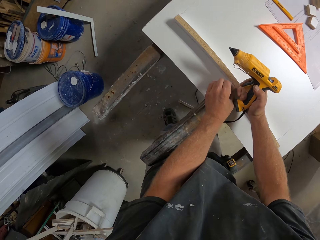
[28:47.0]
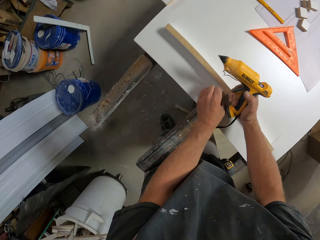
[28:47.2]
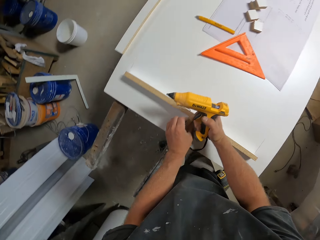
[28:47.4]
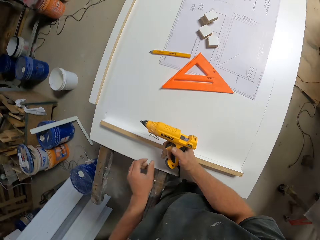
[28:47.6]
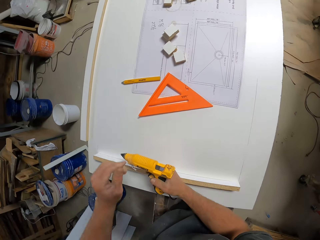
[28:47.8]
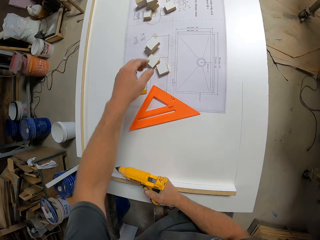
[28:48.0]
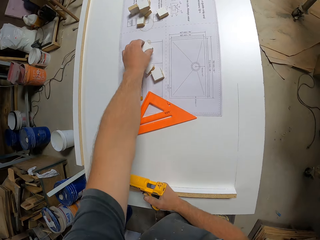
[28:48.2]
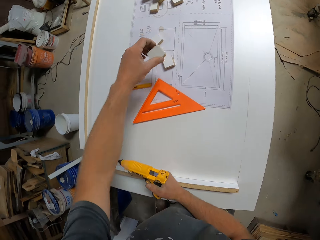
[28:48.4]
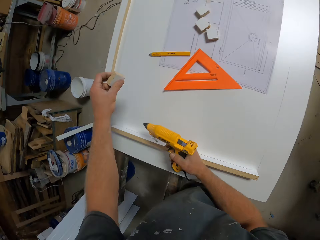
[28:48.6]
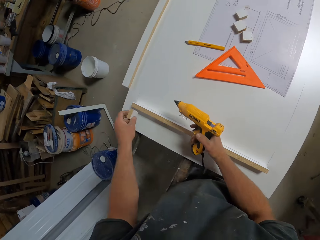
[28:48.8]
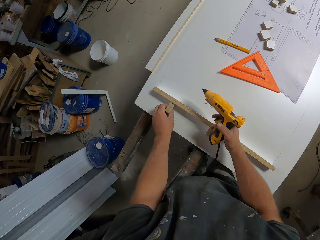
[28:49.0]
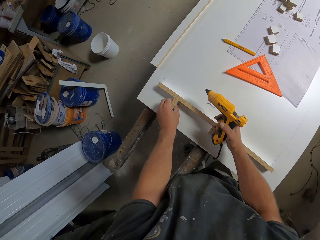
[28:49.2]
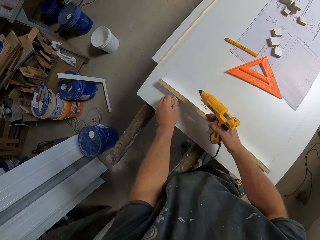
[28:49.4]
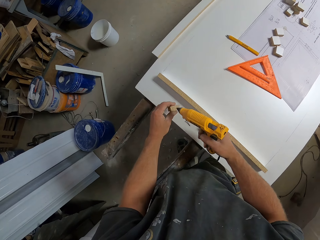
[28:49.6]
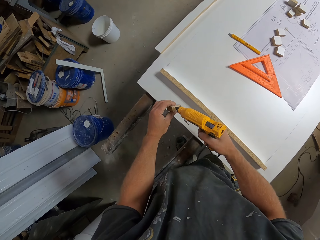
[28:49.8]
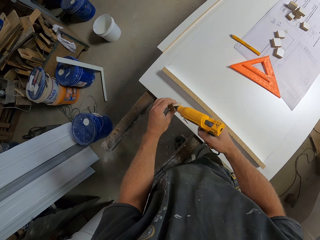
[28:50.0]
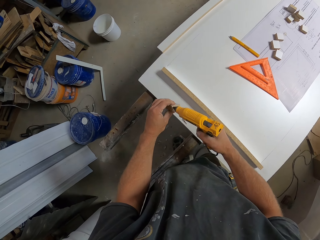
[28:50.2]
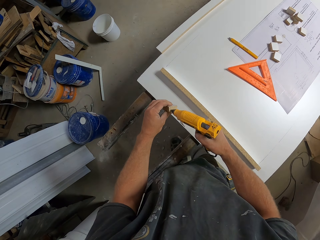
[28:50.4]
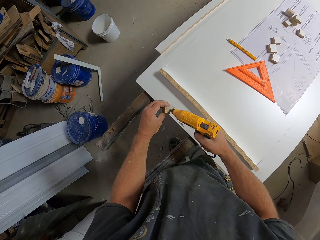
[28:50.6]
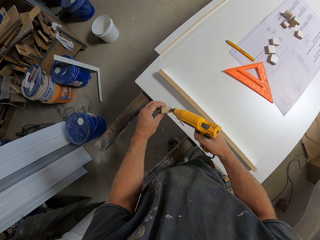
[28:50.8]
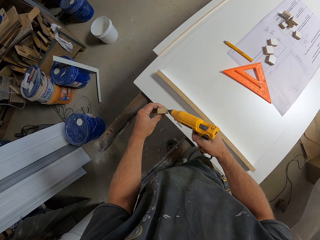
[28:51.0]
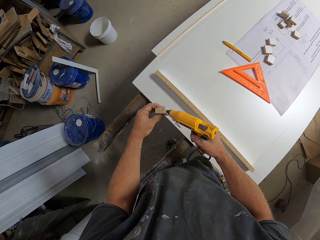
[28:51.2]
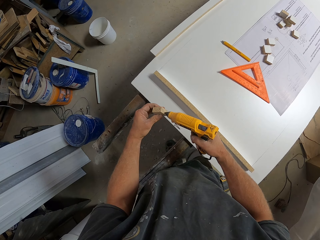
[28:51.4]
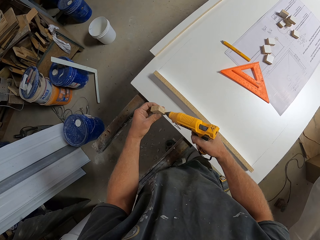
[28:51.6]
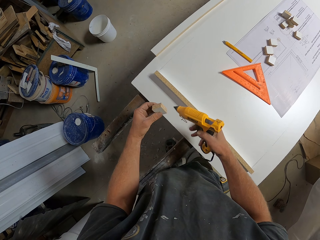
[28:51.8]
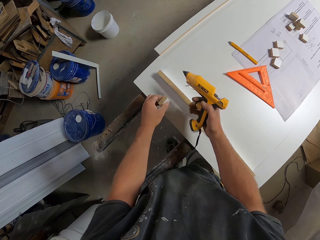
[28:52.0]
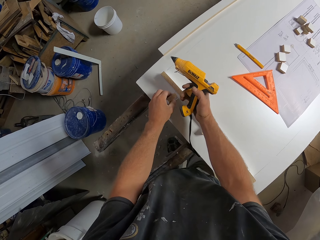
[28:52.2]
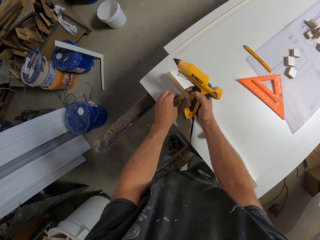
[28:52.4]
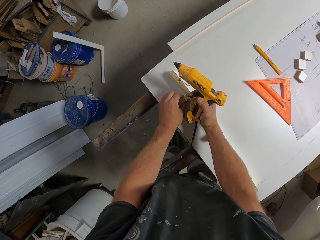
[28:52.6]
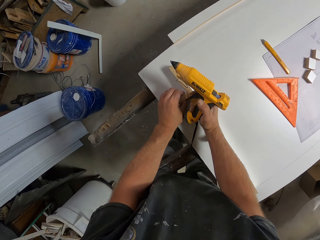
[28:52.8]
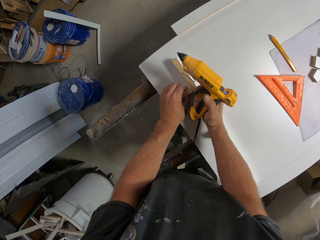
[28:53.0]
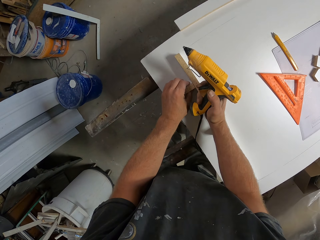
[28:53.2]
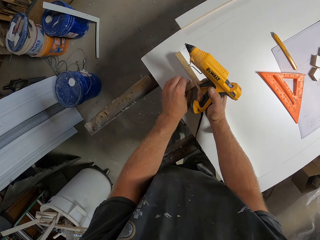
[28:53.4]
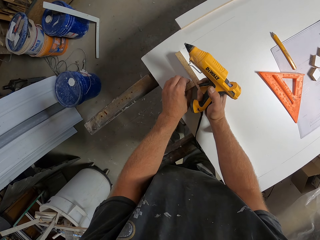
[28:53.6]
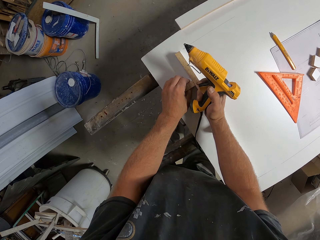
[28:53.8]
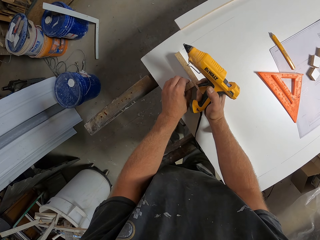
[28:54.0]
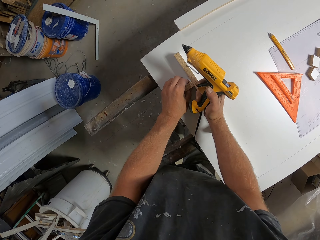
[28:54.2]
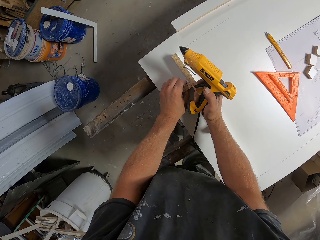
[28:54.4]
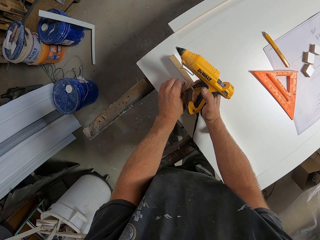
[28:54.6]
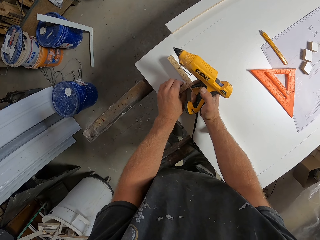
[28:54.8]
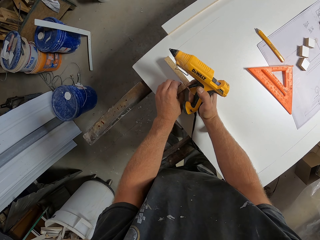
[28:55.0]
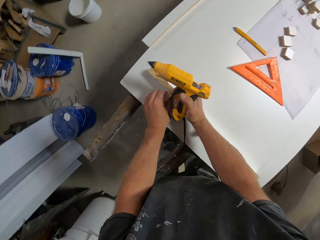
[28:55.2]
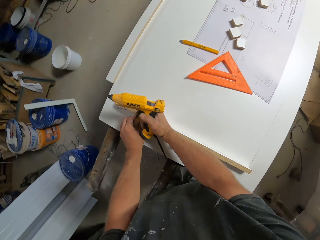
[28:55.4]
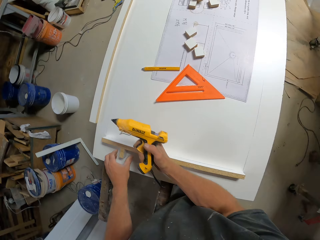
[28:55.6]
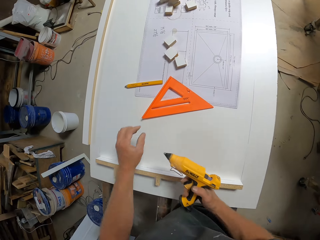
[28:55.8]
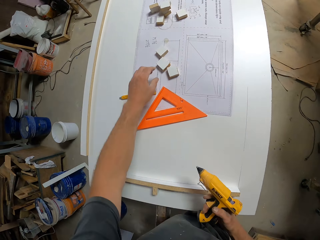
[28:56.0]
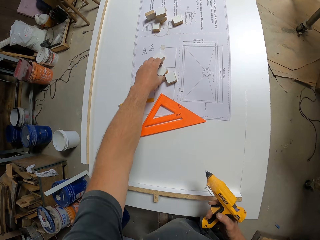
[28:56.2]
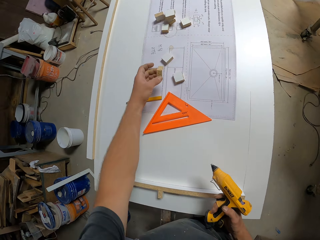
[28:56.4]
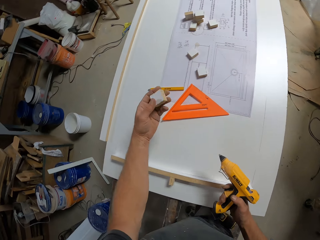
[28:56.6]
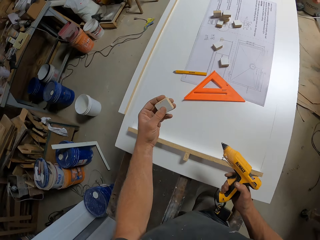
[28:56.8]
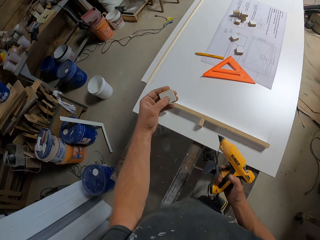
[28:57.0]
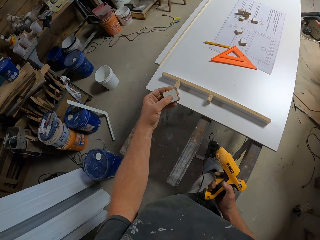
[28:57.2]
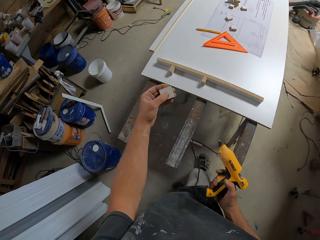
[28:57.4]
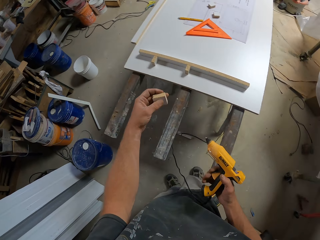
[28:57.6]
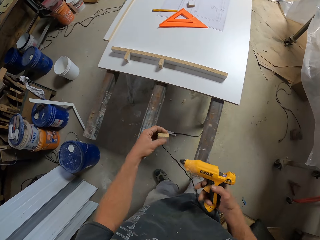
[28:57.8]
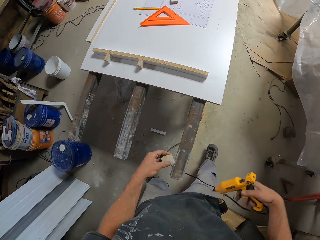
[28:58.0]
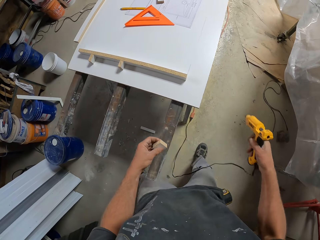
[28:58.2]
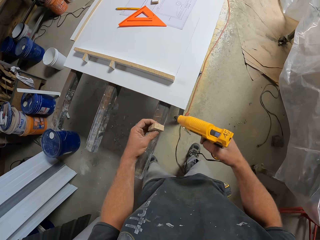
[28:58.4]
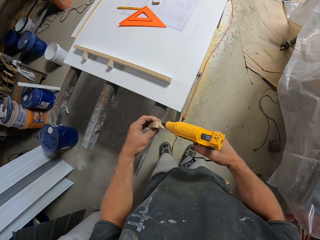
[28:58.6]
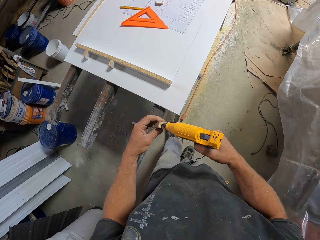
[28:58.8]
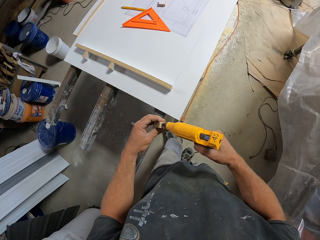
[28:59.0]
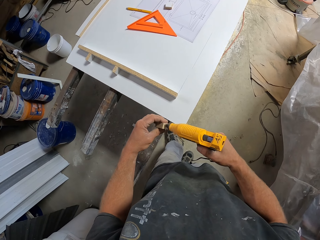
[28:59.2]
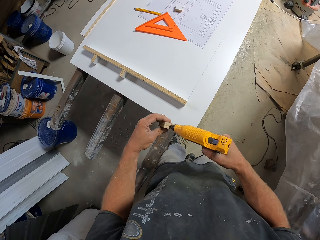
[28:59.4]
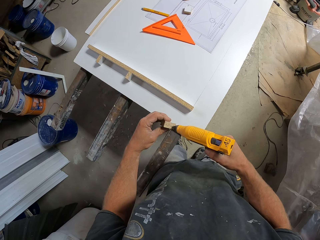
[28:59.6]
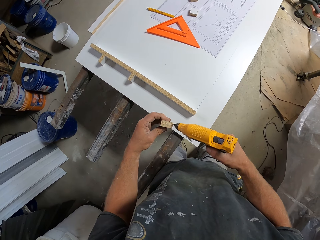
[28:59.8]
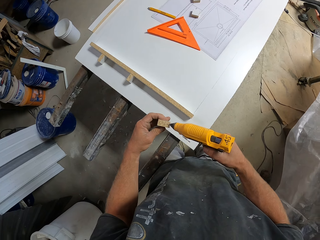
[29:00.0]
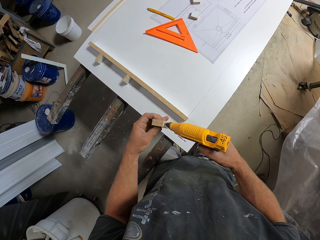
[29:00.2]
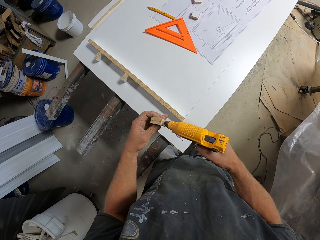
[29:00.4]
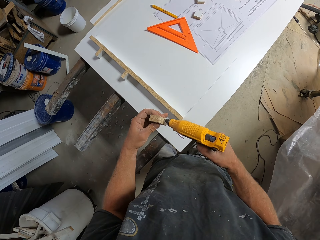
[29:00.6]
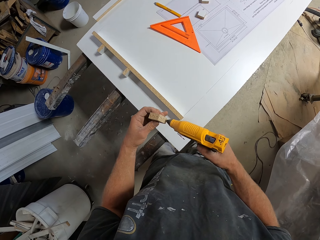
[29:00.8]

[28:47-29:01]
The camera wearer picks up a small piece of wood. They apply glue to the small piece of wood. They stick the piece of wood on another wood. They pick up a small piece of wood. They apply glue to the small piece of wood.

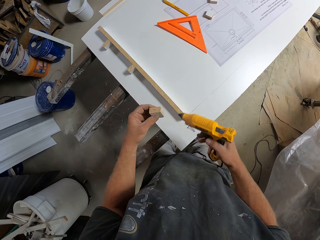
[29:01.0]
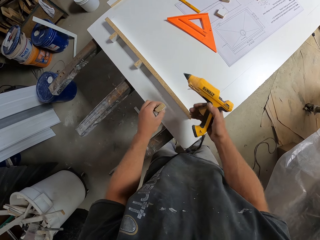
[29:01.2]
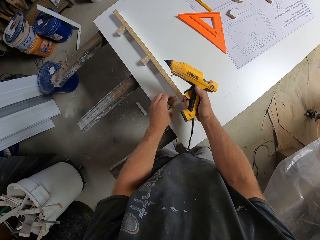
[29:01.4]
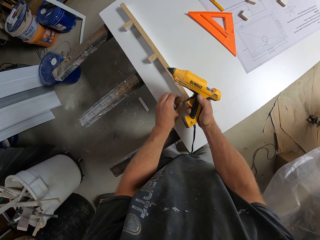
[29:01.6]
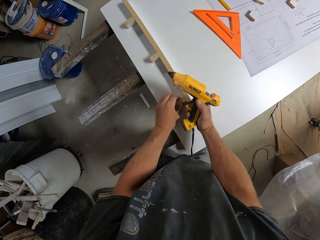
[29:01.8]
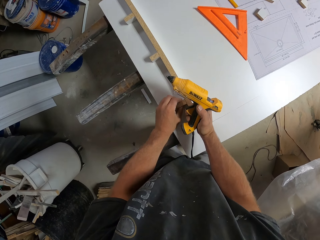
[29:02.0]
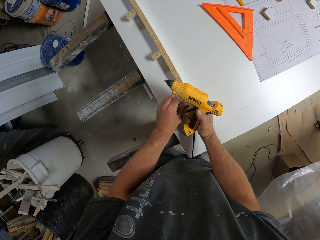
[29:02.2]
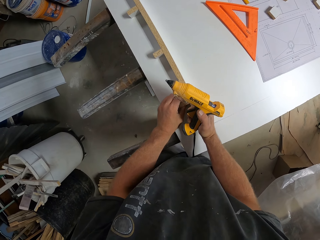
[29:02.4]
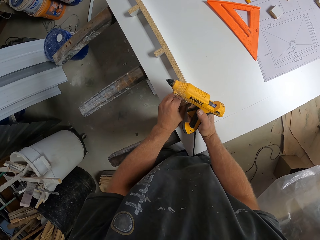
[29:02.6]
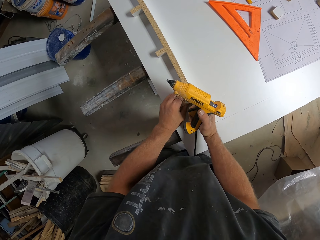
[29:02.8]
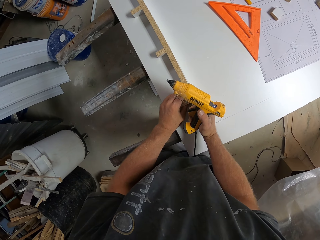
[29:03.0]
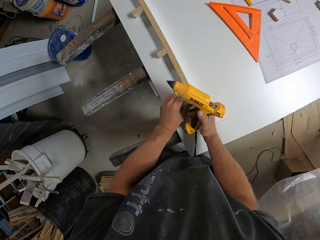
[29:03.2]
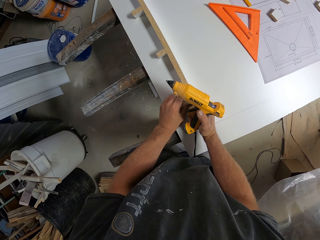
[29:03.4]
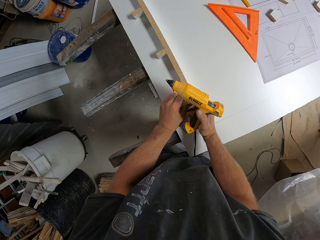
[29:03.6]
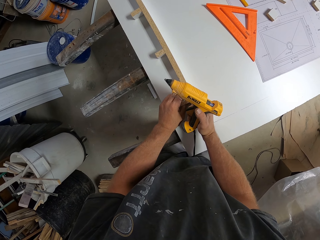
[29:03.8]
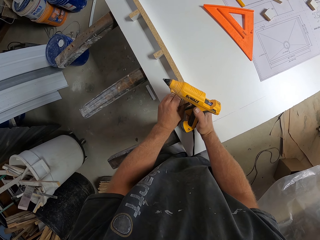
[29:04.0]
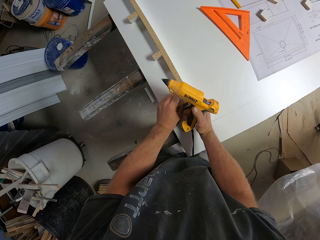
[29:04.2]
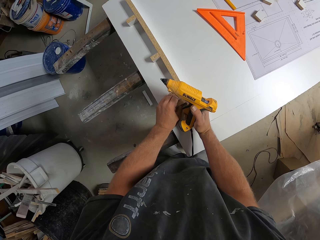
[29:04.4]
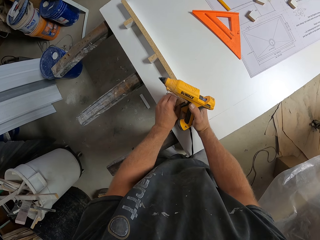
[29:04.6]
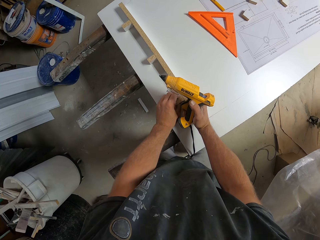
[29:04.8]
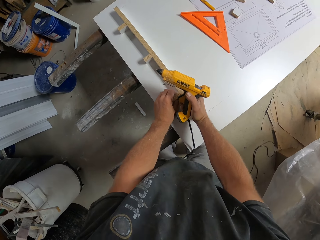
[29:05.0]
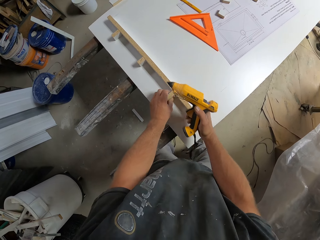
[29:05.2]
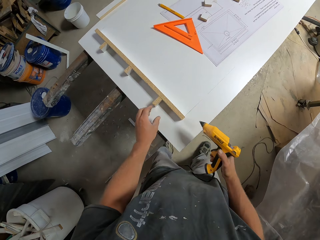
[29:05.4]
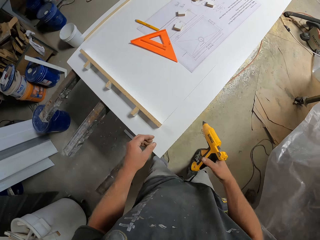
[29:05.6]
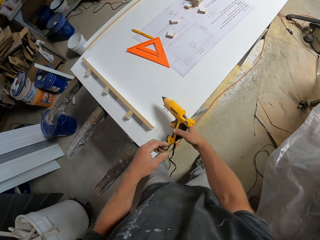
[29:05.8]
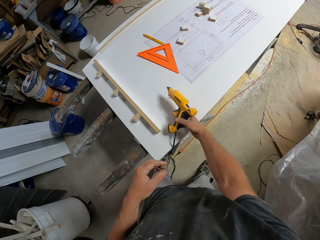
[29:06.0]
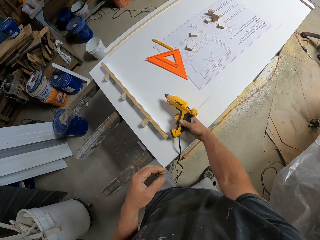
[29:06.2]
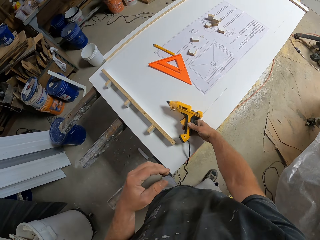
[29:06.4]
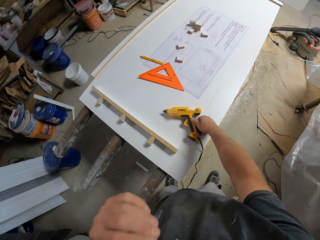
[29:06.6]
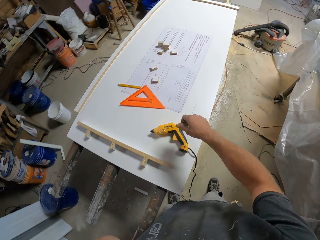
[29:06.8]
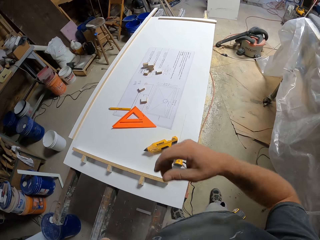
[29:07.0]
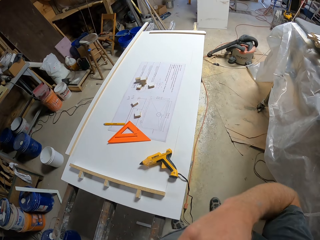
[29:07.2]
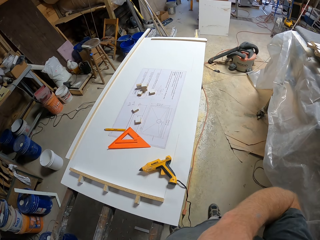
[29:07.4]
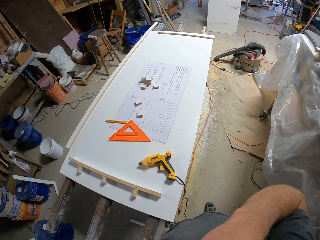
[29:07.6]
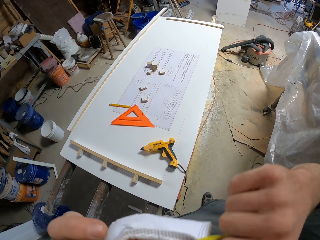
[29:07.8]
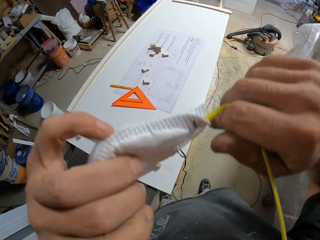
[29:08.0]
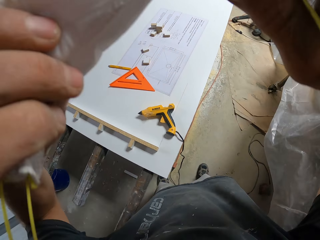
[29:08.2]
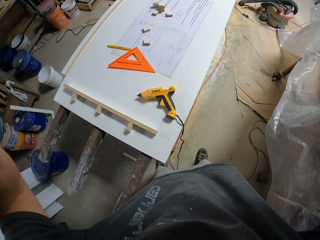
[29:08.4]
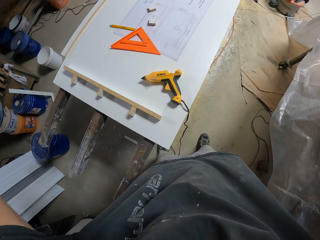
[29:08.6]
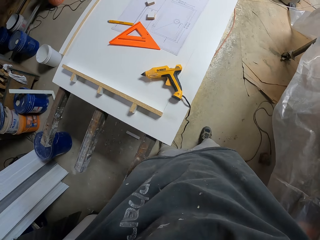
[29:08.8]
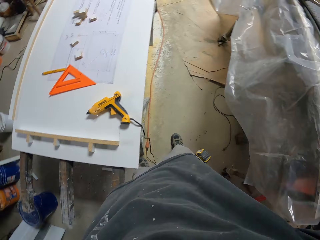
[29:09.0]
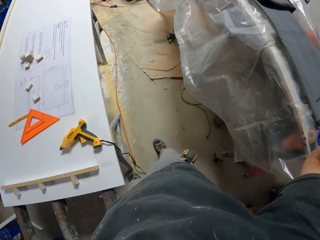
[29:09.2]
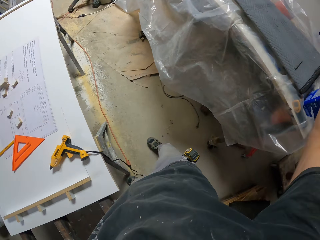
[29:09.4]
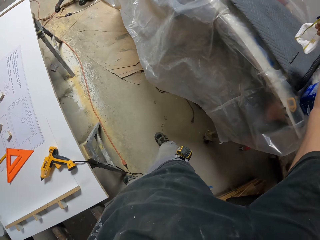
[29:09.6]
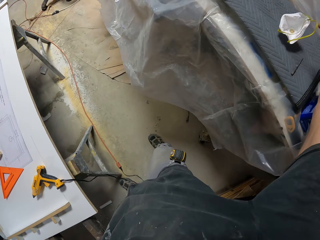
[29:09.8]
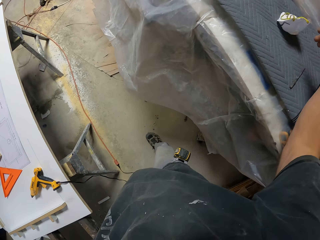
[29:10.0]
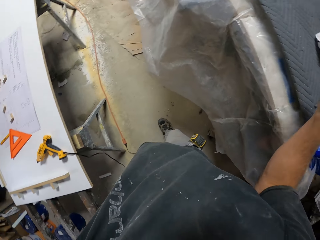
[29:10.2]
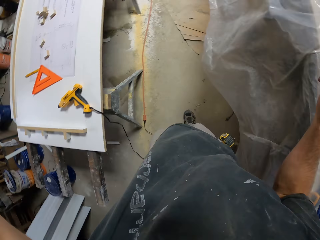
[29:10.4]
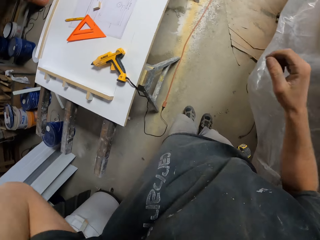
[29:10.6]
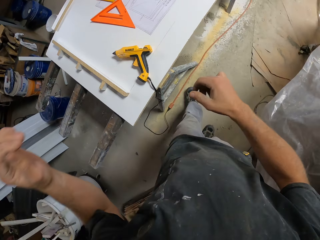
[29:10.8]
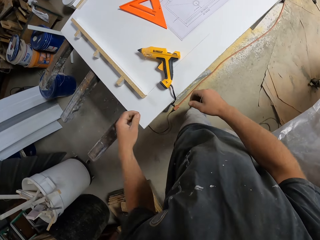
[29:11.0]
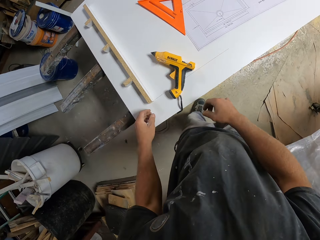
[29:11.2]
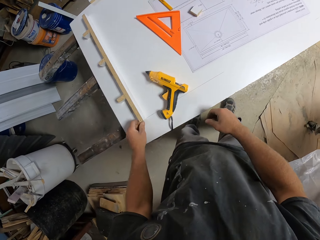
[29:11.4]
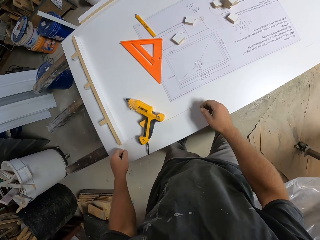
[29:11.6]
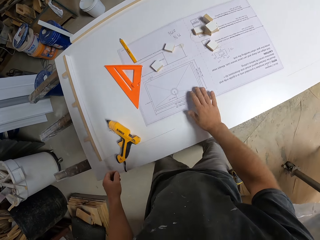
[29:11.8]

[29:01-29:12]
The camera wearer sticks the piece of wood on another wood. They place a hot glue gun on a board. They remove a mask and place the mask on a table.
